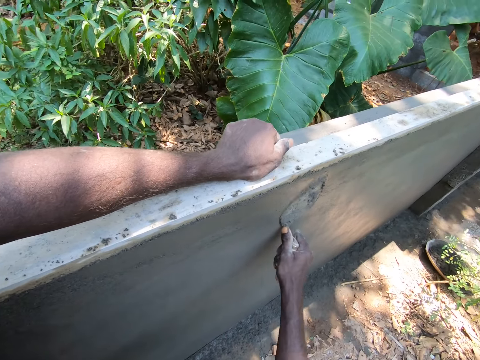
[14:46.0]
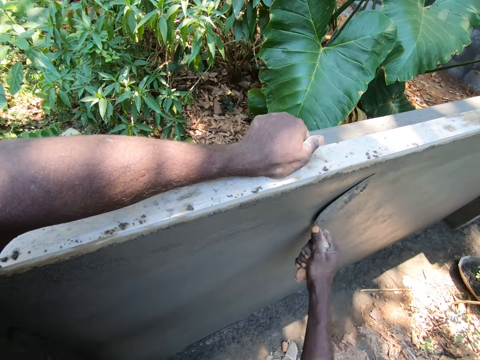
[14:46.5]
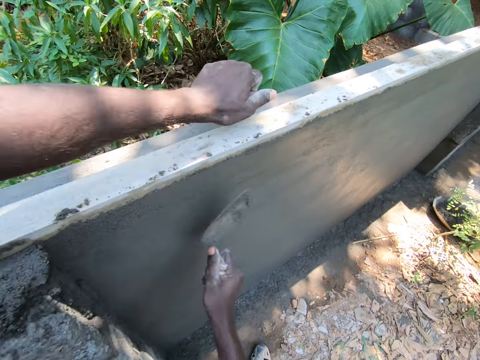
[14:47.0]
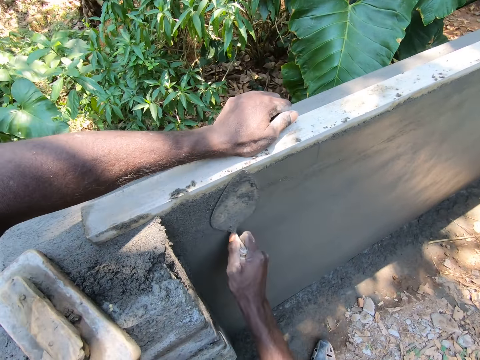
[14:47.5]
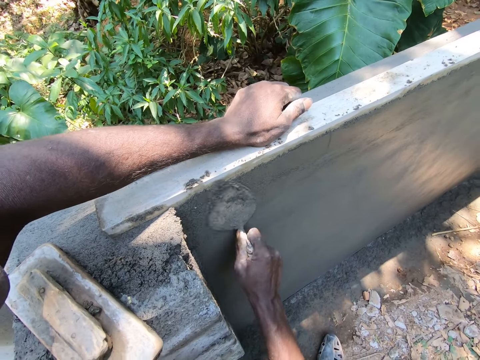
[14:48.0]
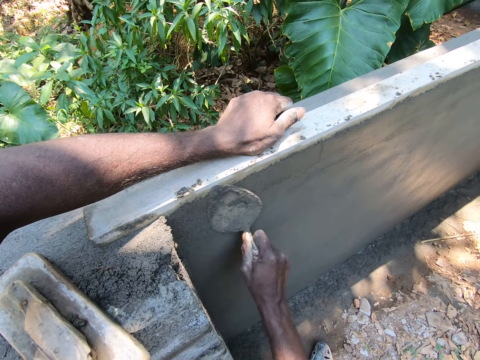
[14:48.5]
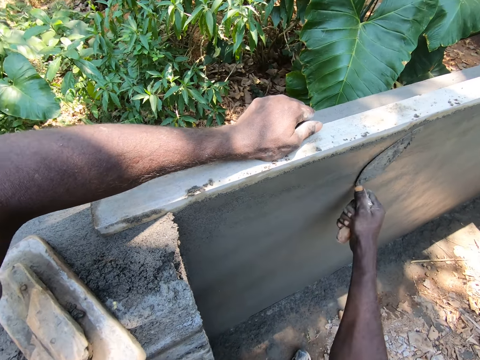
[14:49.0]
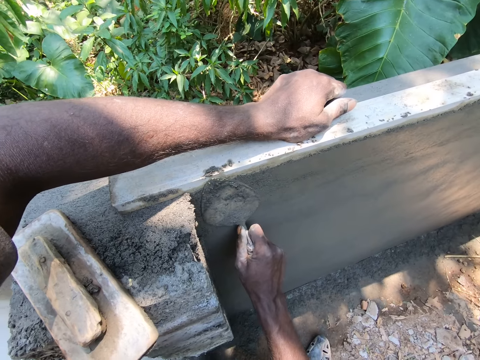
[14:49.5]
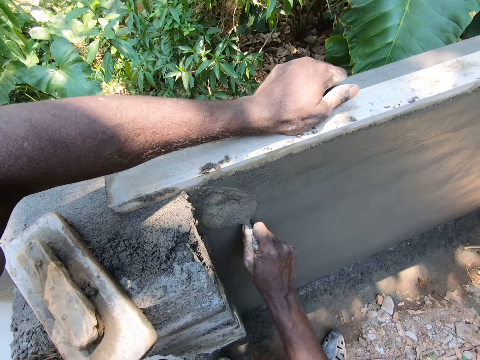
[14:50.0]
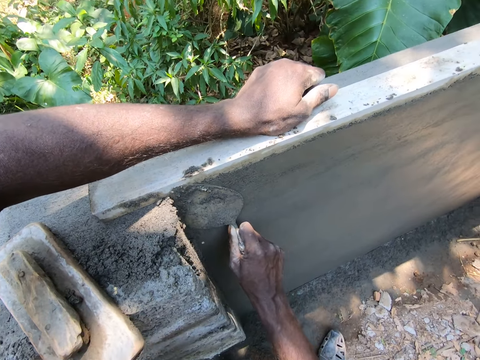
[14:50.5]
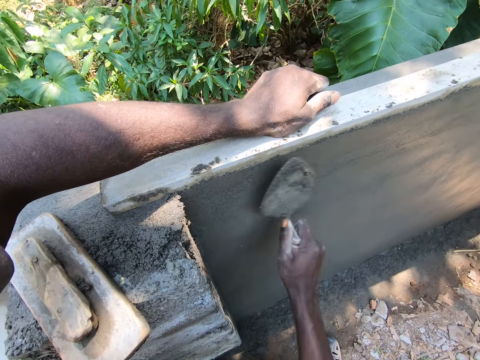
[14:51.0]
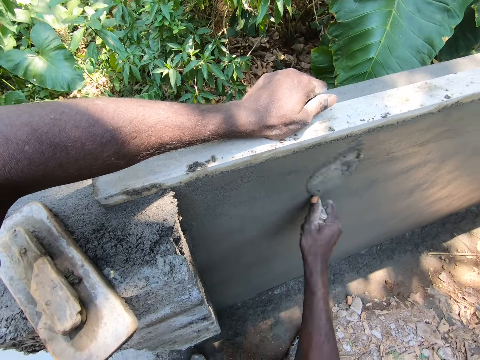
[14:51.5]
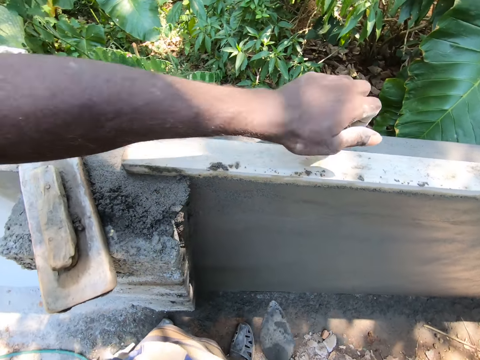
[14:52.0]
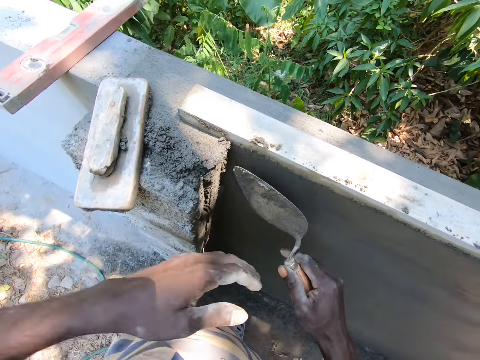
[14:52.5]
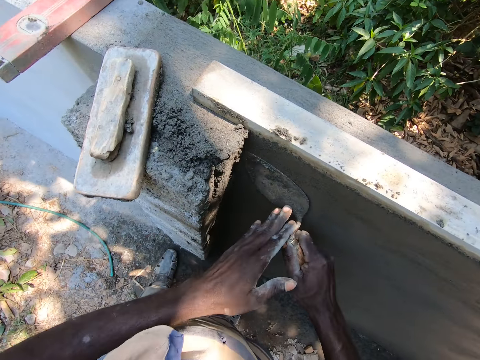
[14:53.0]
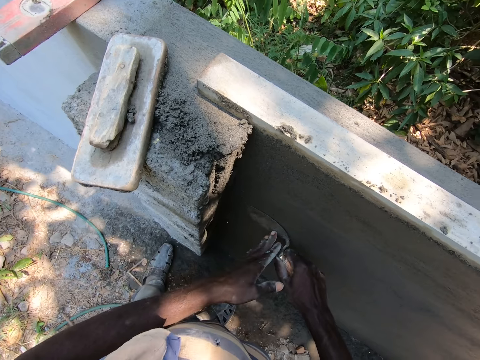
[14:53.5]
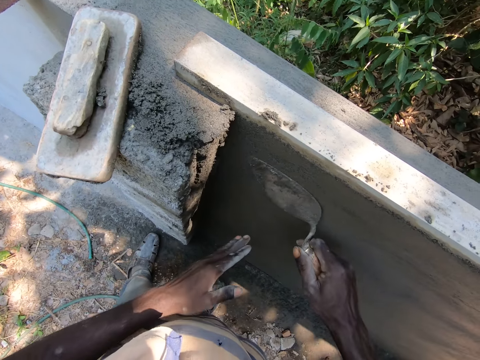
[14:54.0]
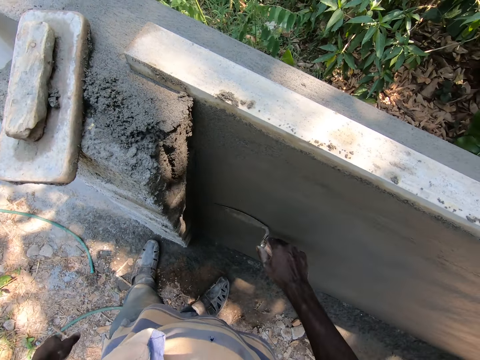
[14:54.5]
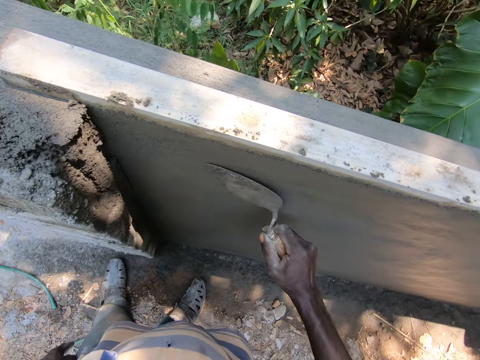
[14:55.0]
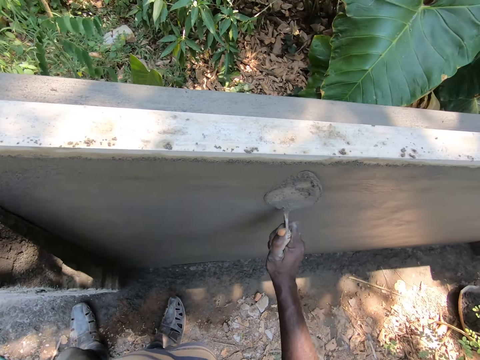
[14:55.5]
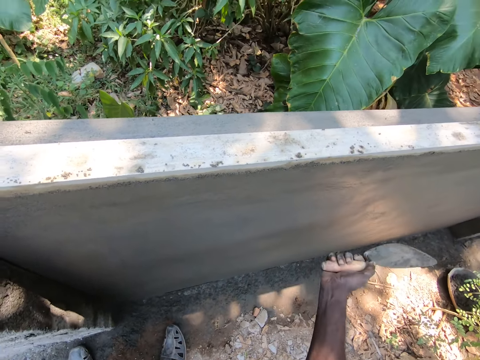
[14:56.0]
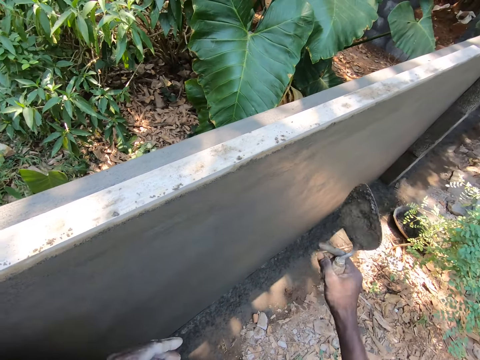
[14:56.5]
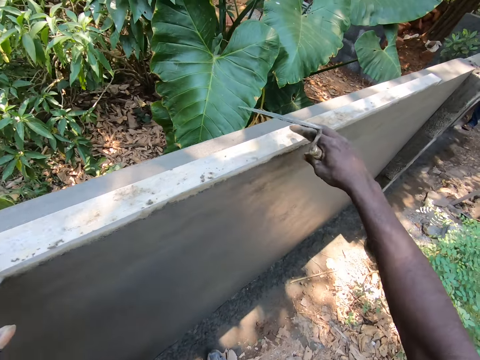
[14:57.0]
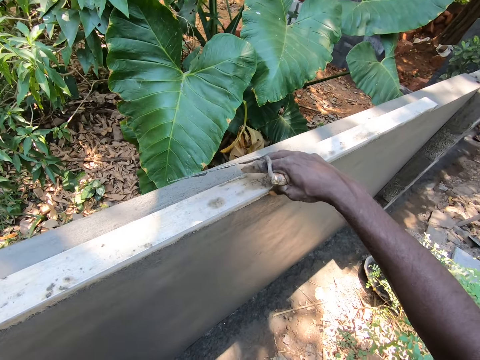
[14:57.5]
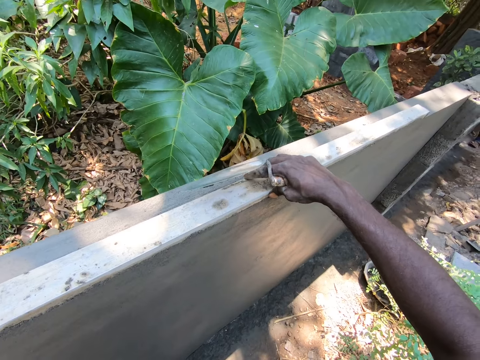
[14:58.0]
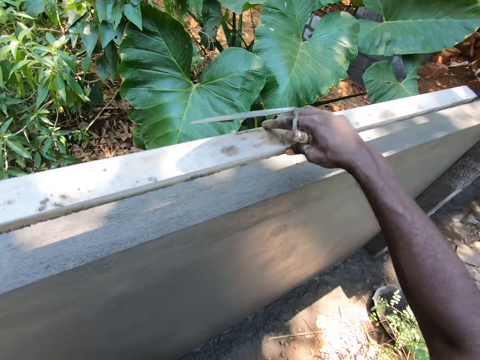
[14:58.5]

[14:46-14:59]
The camera wearer turns around. They level on the wall with a trowel. They remove the screed on the wall.

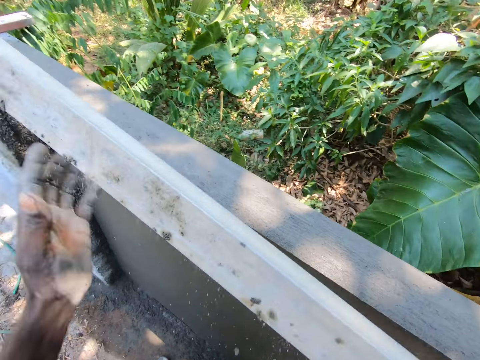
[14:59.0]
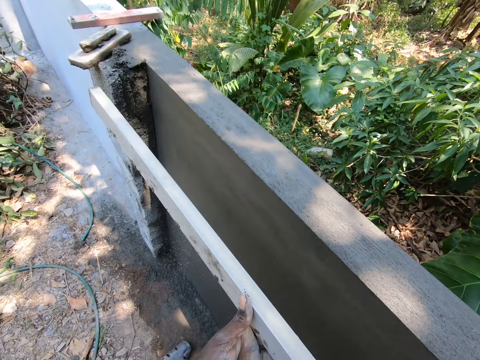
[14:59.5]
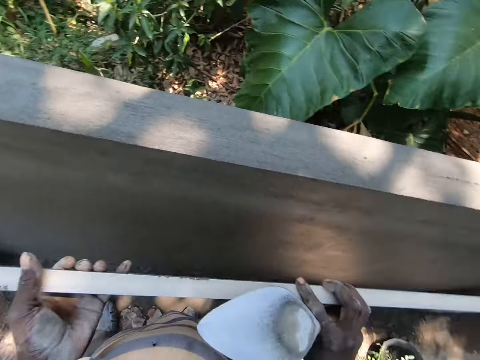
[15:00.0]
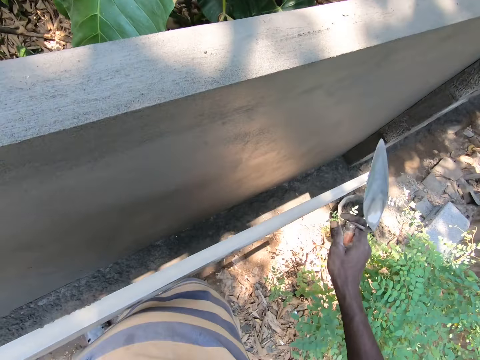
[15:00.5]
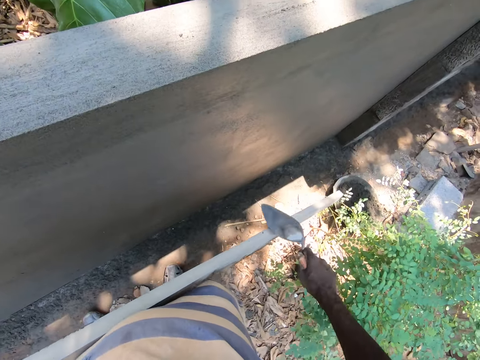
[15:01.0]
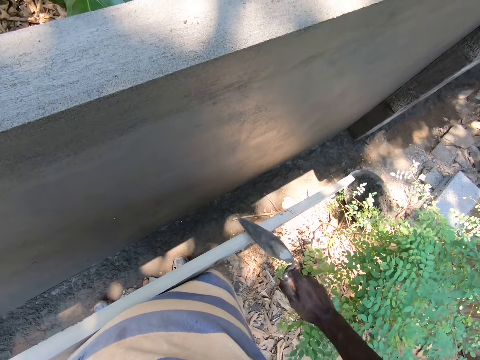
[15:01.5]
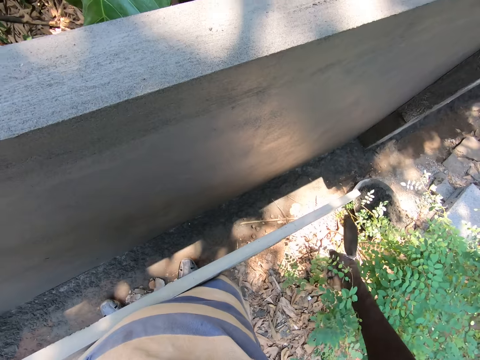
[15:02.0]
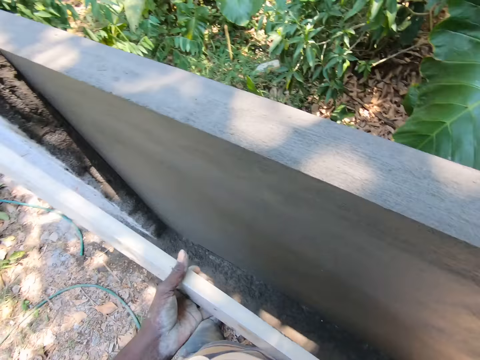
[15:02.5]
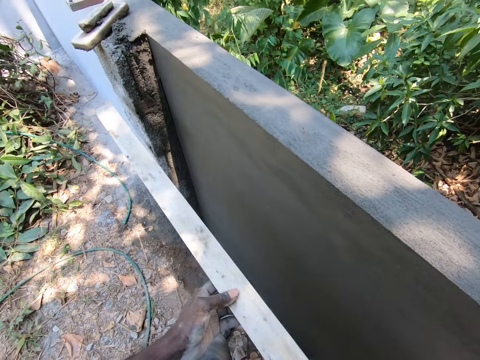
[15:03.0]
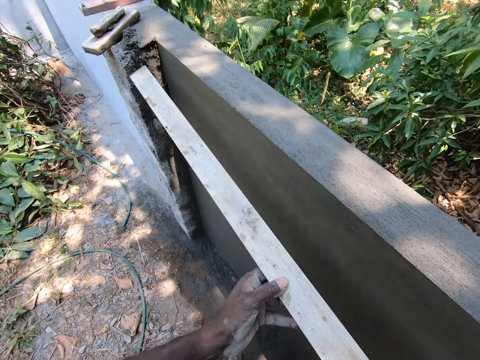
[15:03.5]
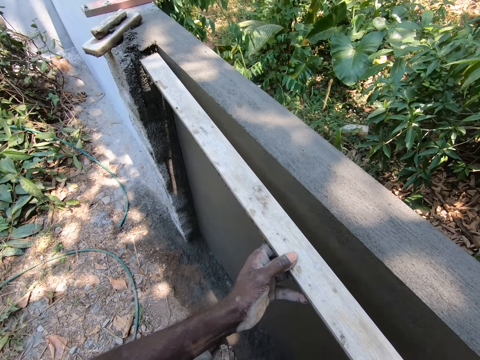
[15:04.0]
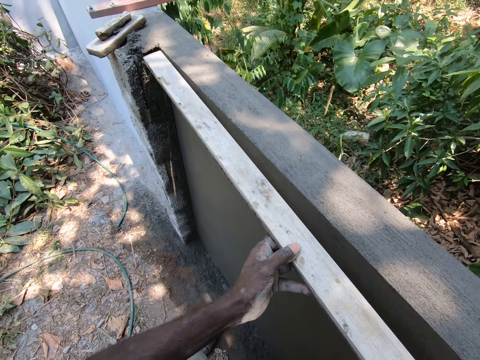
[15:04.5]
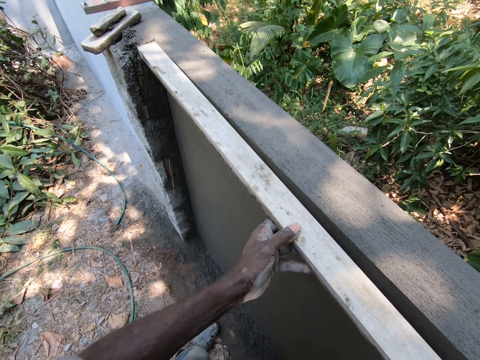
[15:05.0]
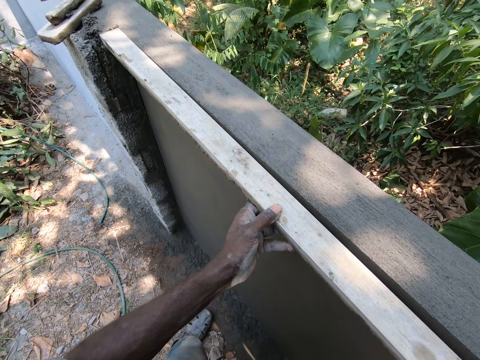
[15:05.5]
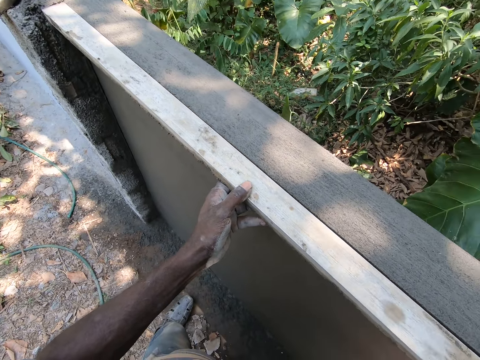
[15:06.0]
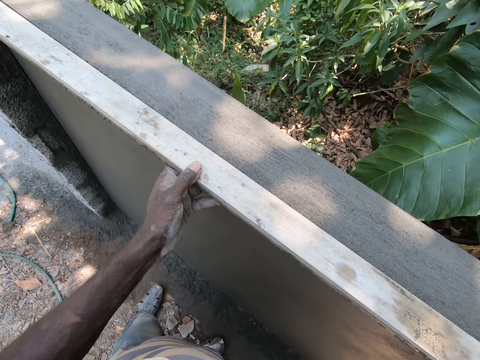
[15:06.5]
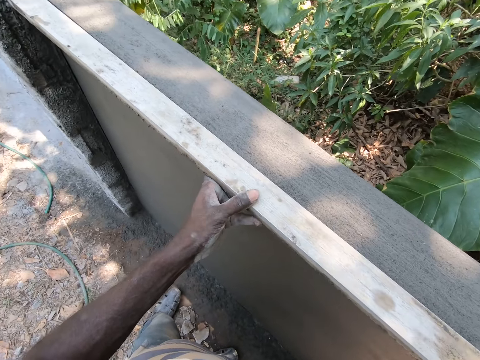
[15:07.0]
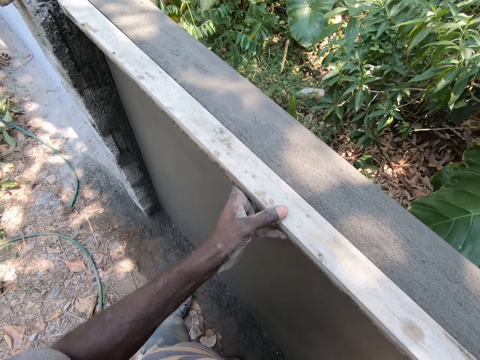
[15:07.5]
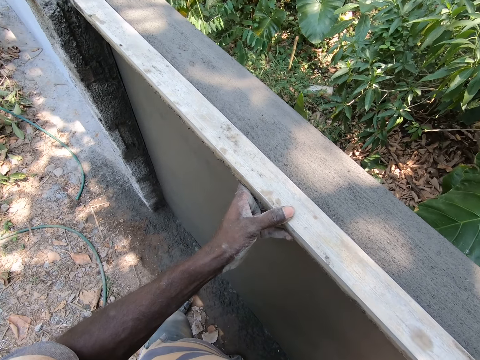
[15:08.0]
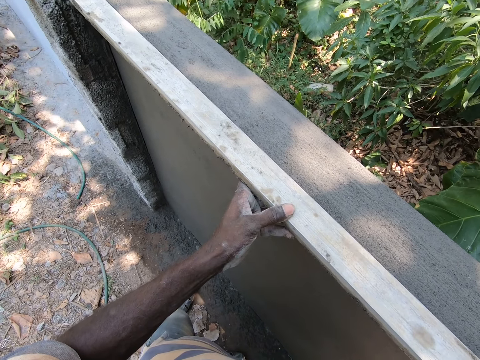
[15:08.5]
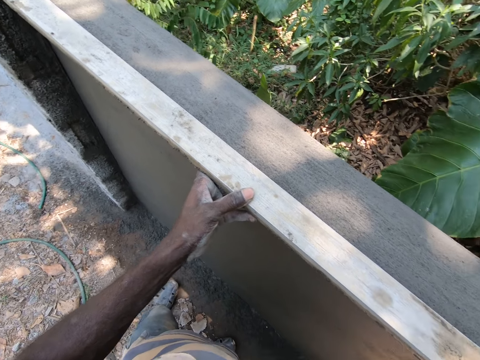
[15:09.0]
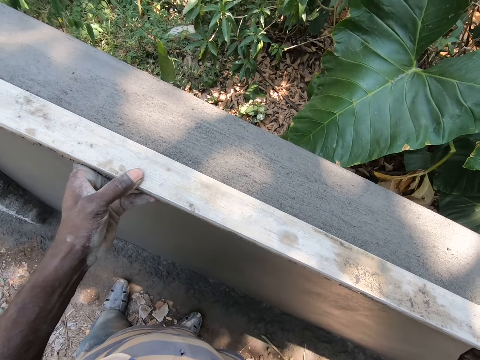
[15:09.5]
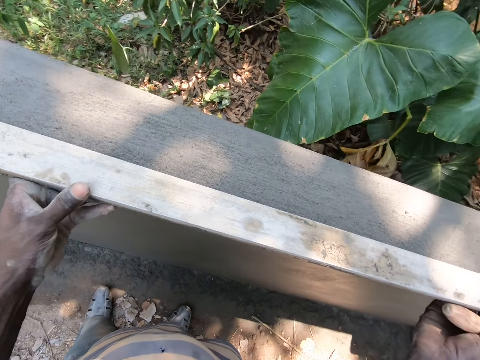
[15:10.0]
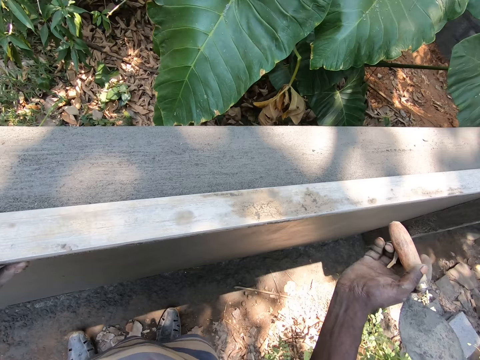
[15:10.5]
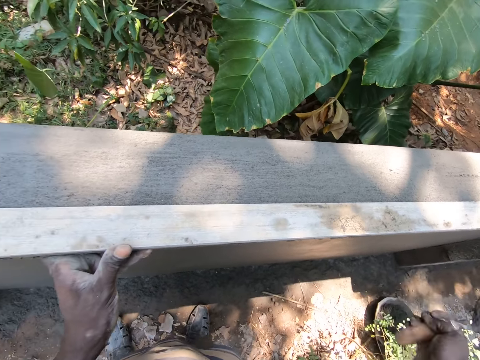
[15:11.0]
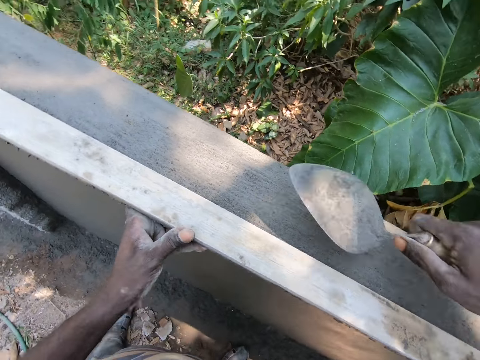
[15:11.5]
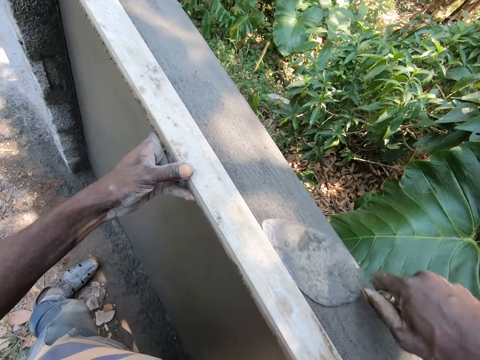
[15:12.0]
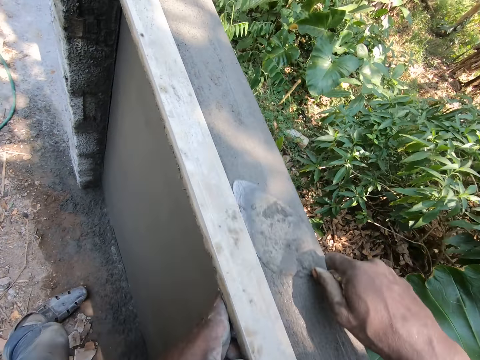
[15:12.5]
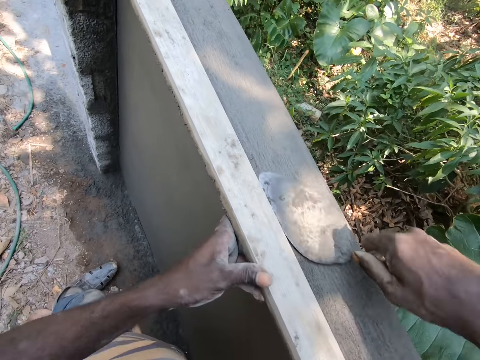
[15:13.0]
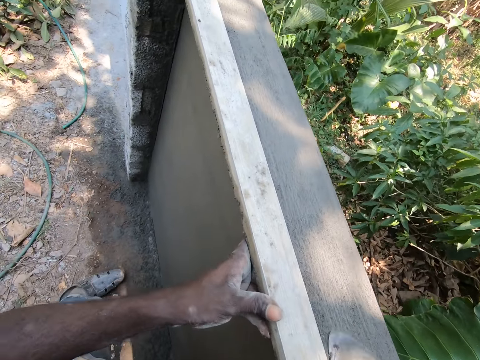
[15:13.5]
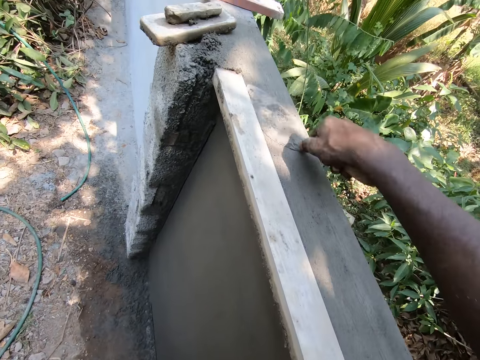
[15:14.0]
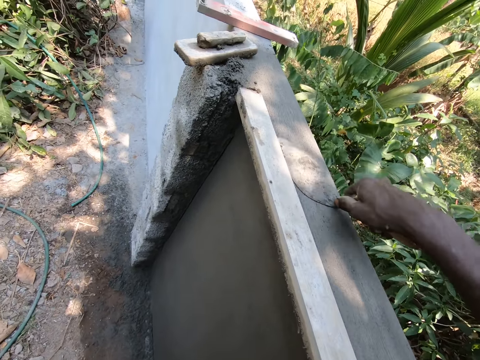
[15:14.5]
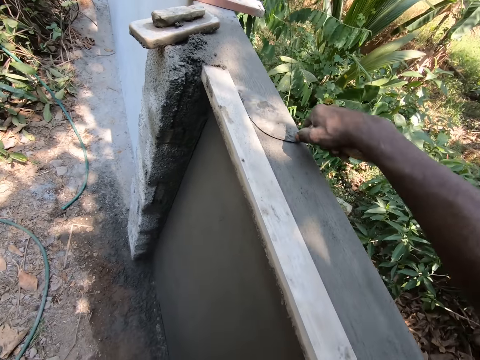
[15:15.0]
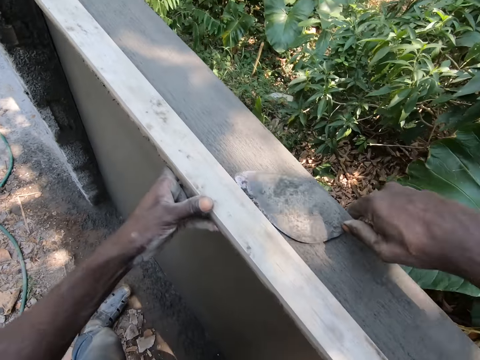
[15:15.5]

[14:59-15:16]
The camera wearer lifts the timber or screed with both hands. He hits the timber with the trowel with his right hand. He scrubs on the screed with the trowel. He puts the timber on the wall with both hands. He hits the timber with the trowel handle with his right hand. He files the wall with the trowel with his right hand.
